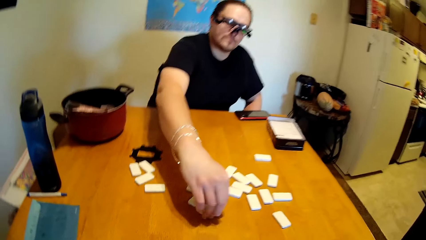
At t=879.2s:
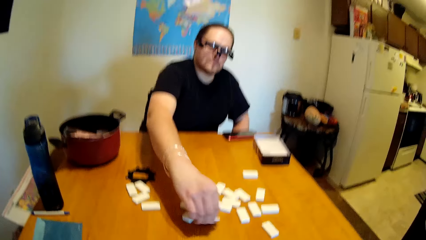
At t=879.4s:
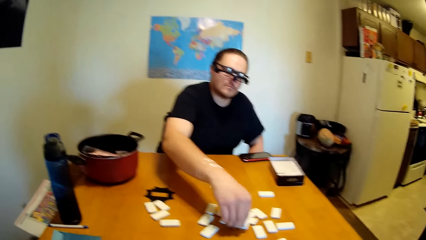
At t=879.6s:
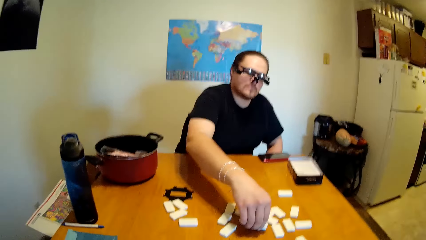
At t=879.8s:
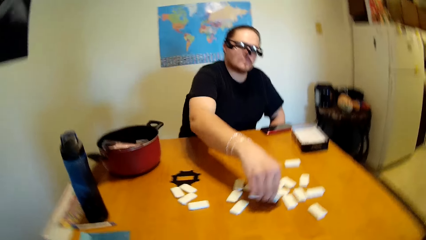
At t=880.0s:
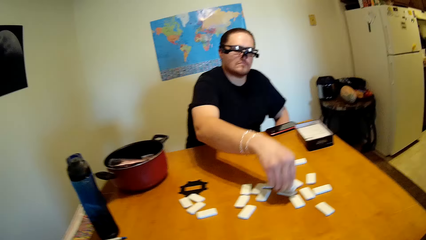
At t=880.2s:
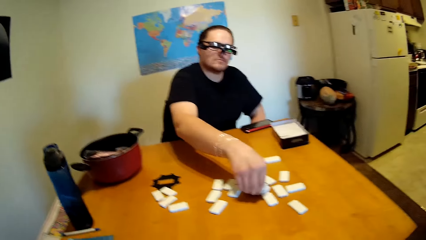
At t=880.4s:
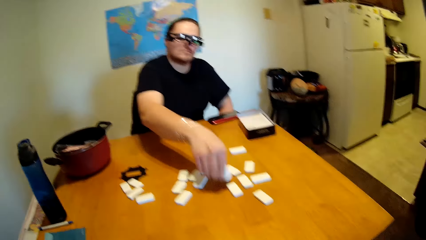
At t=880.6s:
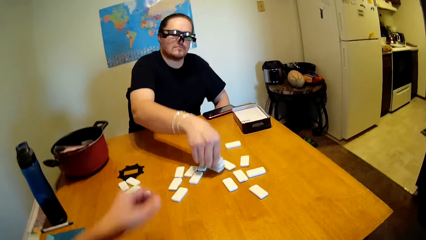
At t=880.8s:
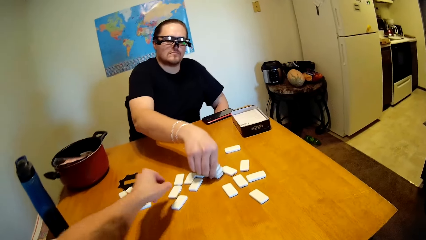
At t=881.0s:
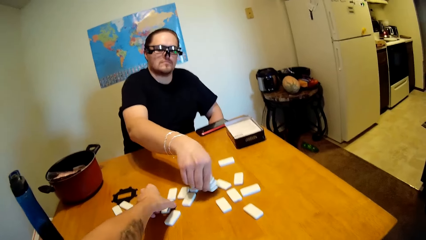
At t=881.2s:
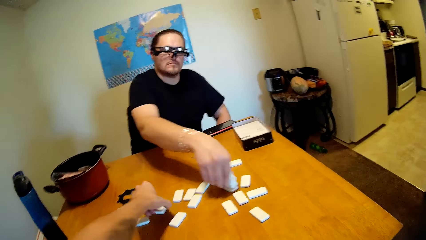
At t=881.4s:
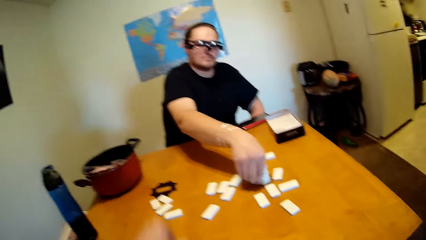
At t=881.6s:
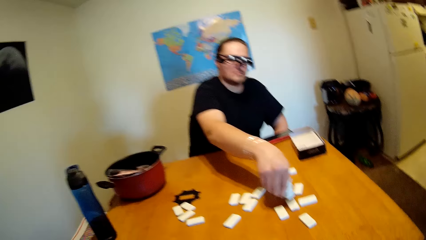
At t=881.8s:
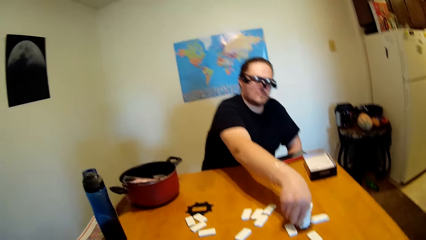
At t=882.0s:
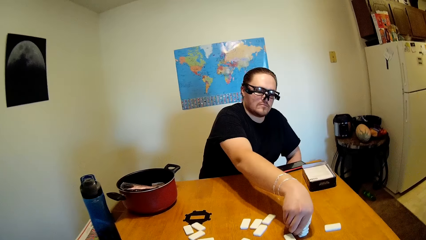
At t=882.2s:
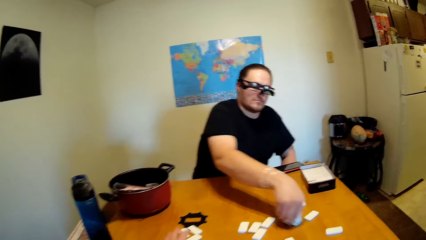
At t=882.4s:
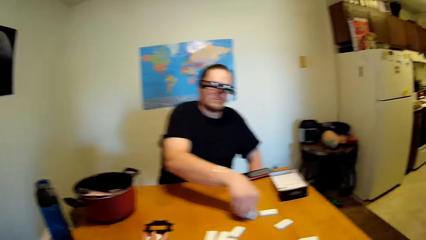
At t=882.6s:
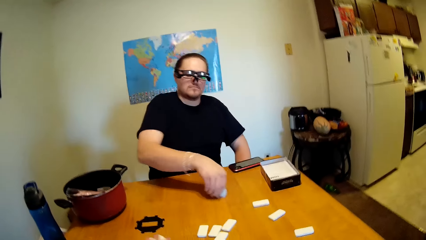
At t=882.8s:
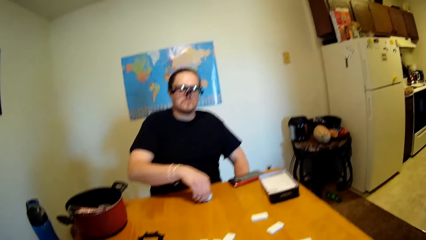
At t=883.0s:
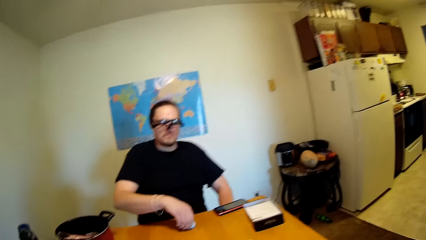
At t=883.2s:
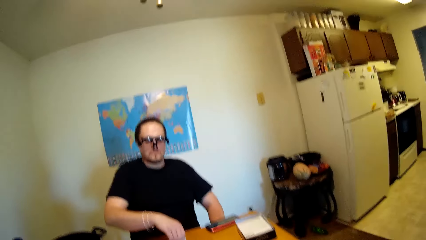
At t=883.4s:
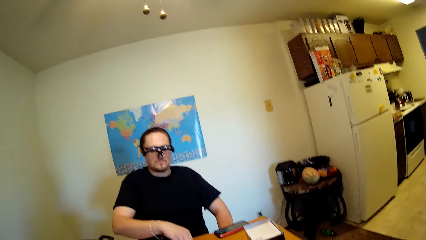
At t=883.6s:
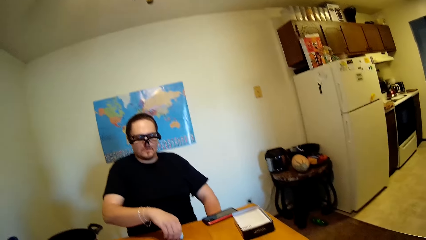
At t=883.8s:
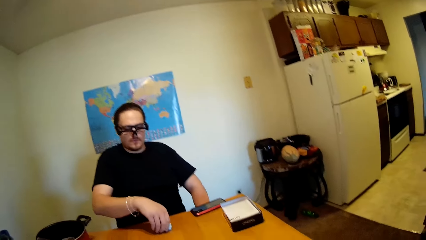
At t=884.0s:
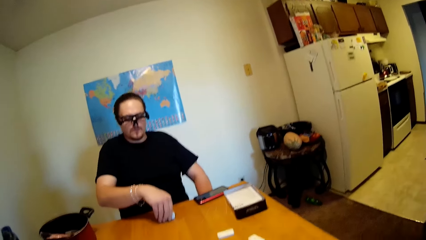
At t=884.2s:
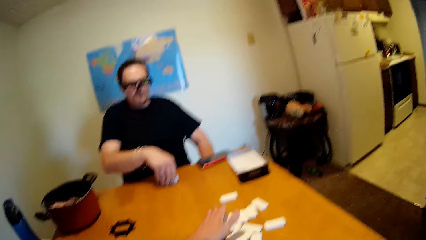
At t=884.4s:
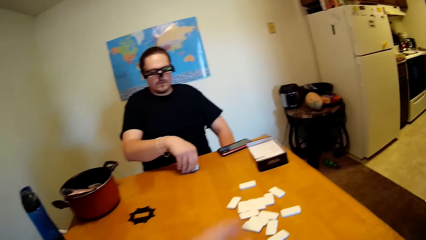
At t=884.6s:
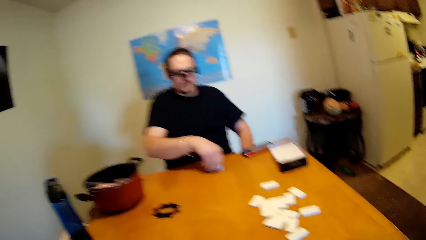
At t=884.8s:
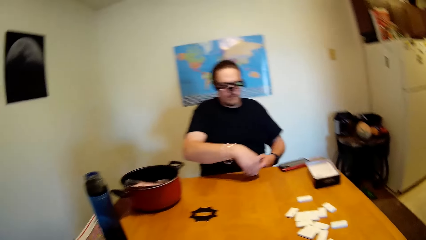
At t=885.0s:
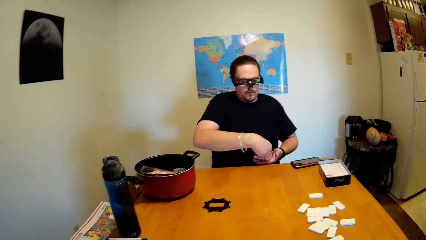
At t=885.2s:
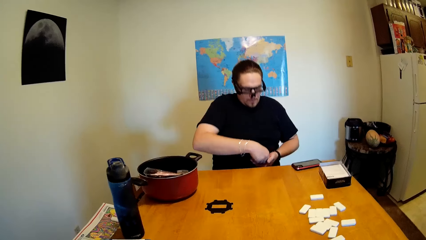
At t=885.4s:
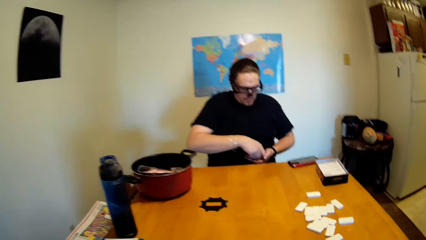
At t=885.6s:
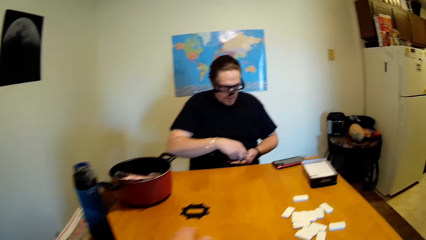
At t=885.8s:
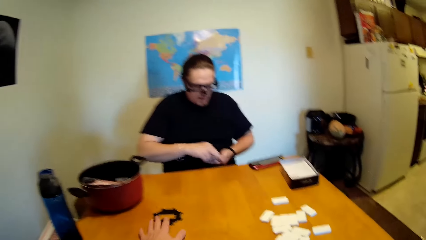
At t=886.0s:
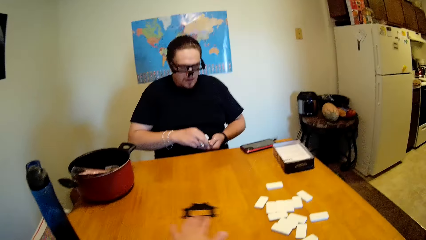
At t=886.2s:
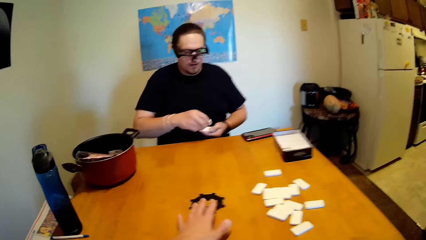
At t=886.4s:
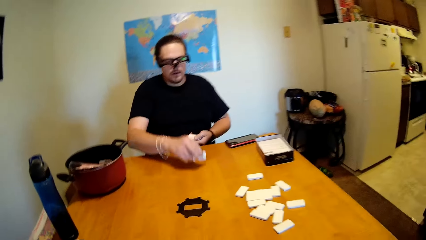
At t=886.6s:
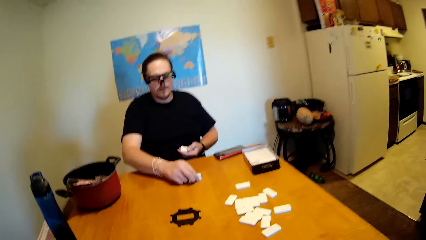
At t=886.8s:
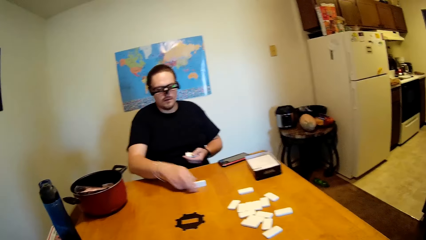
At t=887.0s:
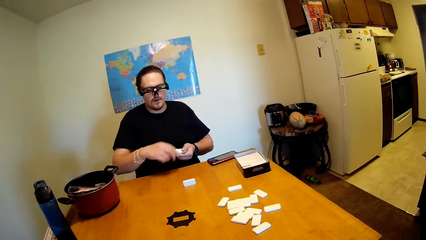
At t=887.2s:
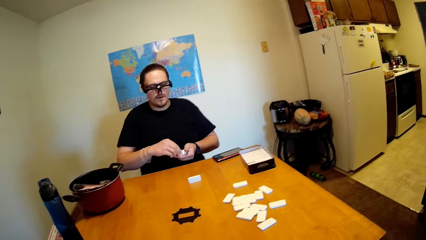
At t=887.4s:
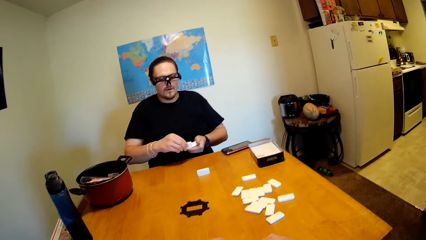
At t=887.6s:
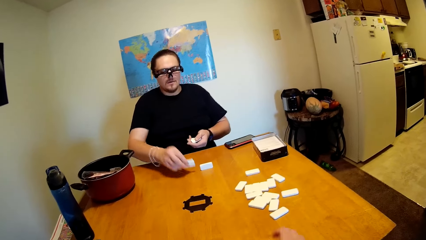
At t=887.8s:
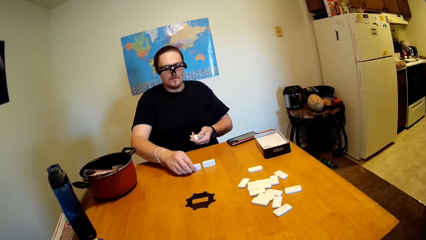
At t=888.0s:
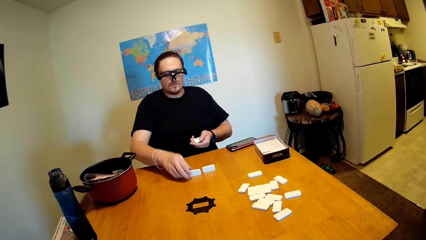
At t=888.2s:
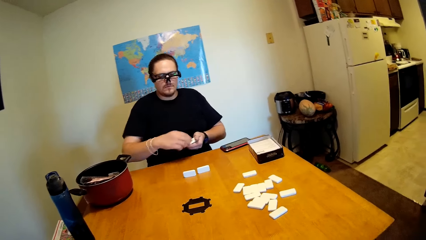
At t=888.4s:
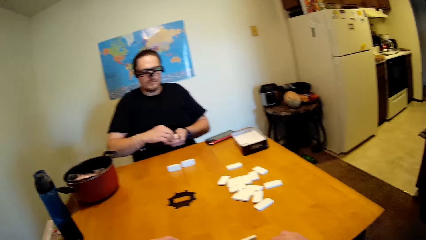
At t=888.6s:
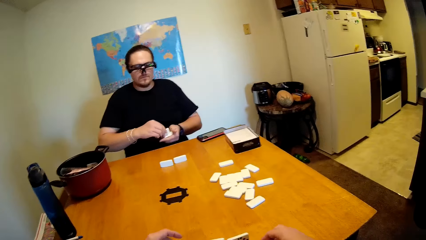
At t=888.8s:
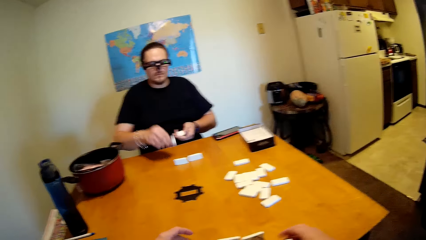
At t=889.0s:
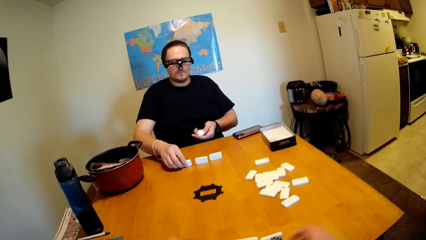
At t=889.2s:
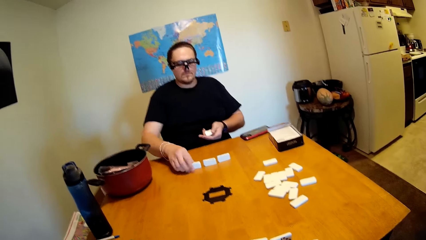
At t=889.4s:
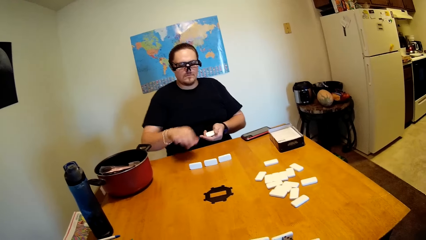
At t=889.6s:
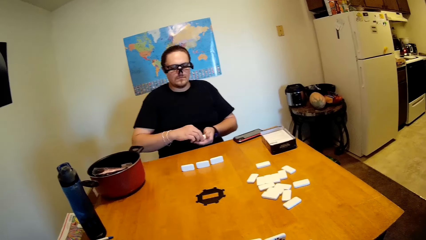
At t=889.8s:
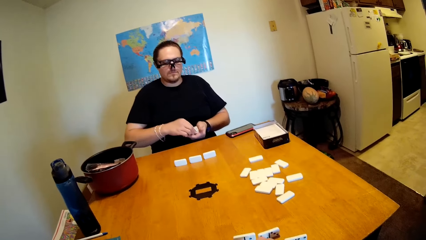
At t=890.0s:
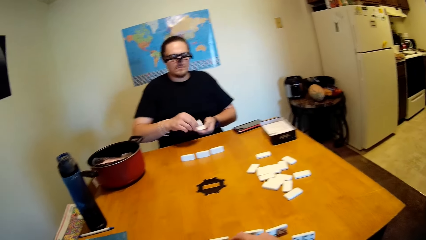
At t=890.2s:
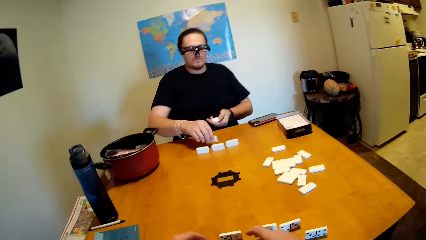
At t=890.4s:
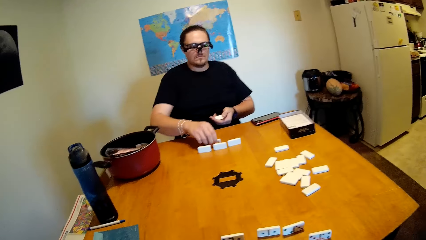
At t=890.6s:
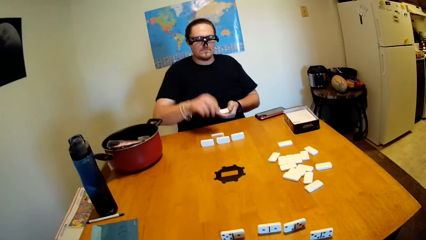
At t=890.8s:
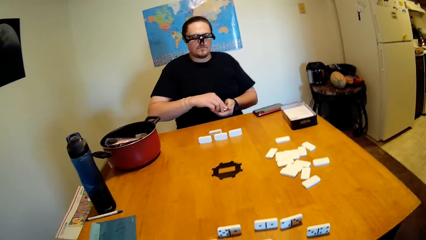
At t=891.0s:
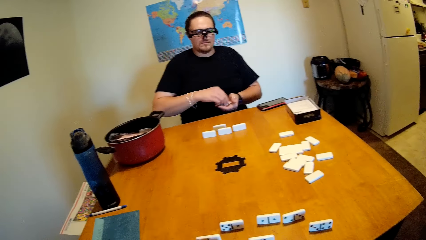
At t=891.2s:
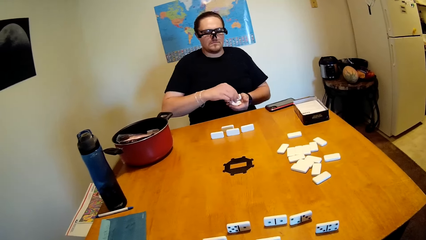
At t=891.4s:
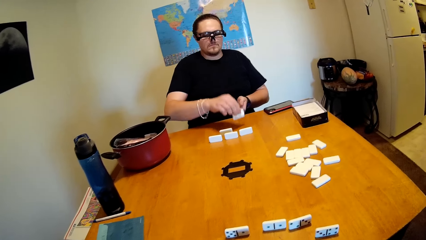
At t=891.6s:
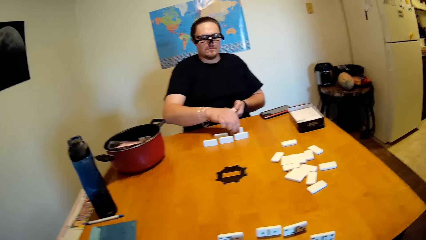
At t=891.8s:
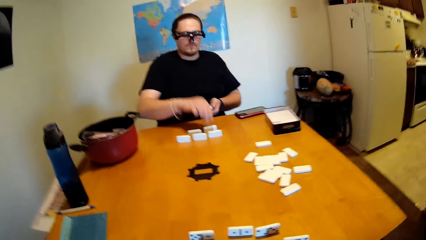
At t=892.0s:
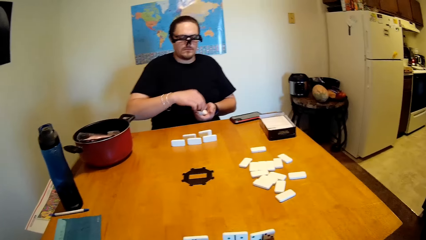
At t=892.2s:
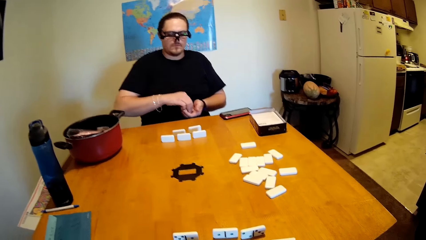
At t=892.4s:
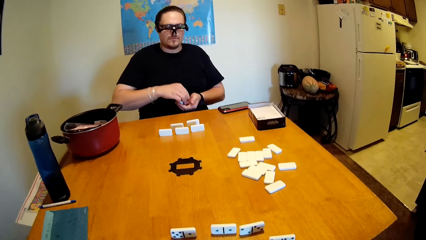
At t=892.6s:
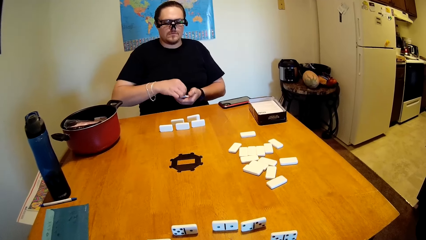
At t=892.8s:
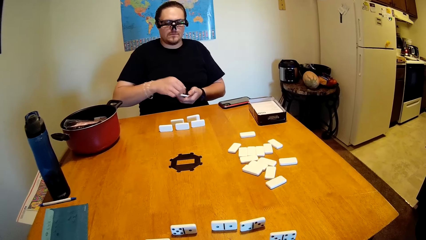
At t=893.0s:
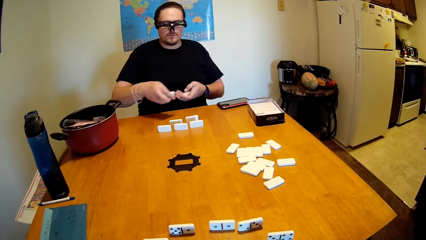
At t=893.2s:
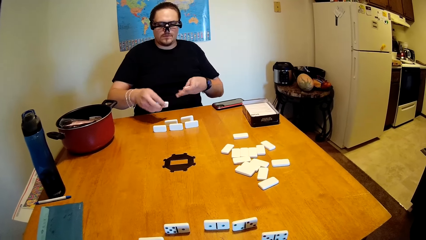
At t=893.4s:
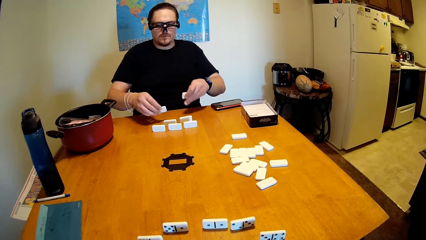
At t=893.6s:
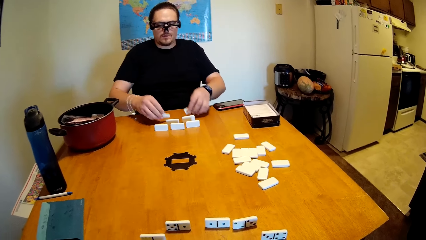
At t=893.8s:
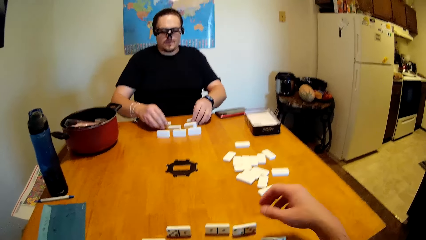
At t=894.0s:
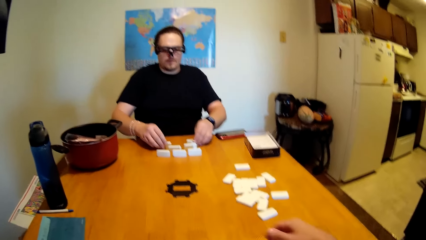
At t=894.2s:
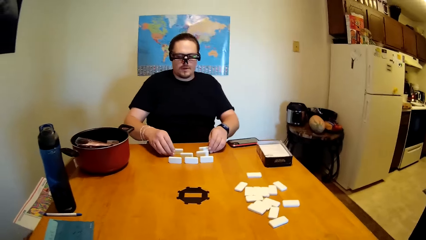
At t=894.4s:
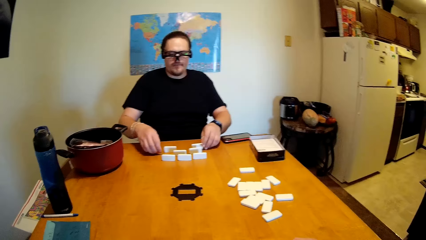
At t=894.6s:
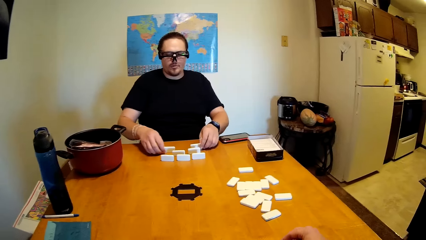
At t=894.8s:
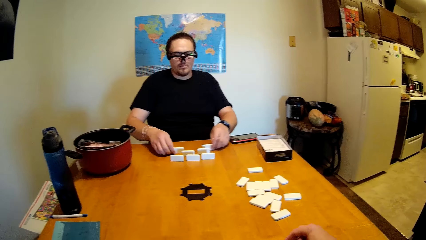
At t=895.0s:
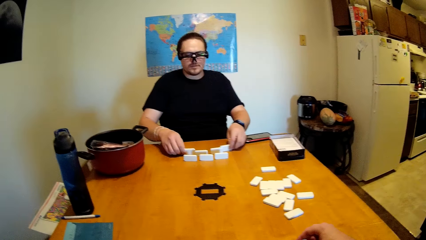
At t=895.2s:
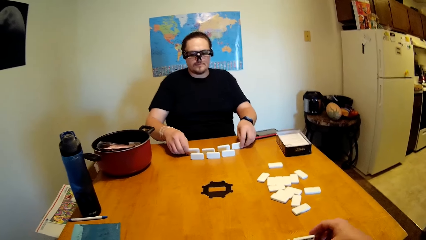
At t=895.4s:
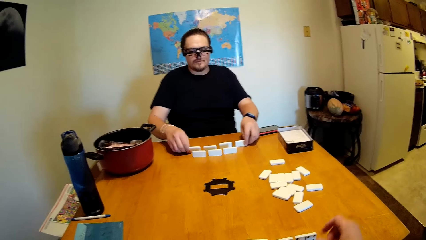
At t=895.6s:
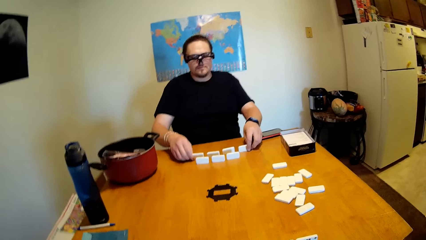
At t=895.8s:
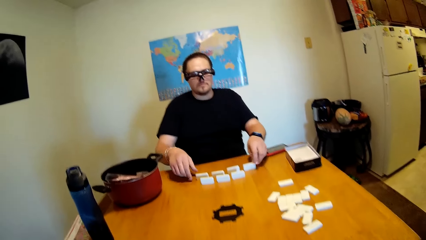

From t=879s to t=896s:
The camera wearer moves a dice and holds a domino. A man holds a domino and picks up the dominoes. The camera wearer picks up the dominoes. The man moves the dice on the table, holds the dominoes and puts the dice in his hand. The camera wearer moves the paper. He moves the black piece. The man moves the dice repeatedly. The man puts down the domino repeatedly. The camera wearer arranges the dominoes on the table. The man moves the dice. The camera wearer moves his hand. The man puts down the dominoes.
